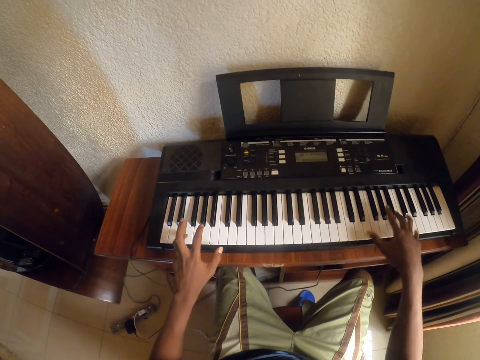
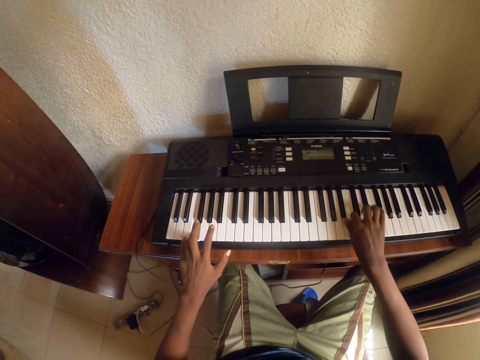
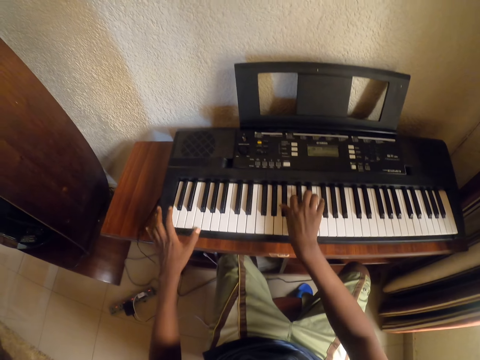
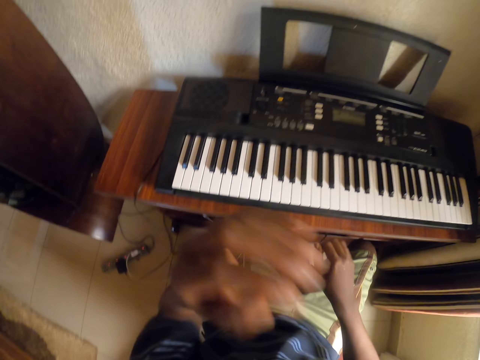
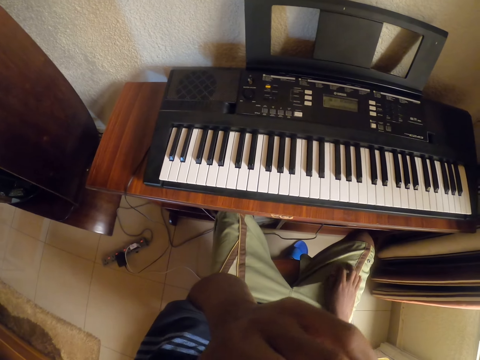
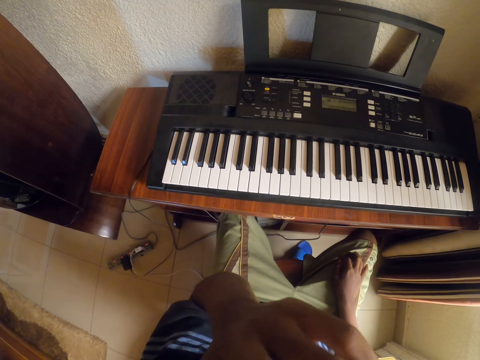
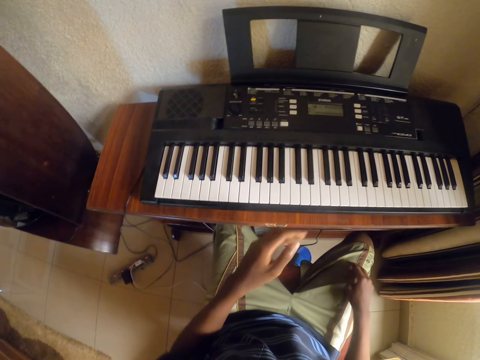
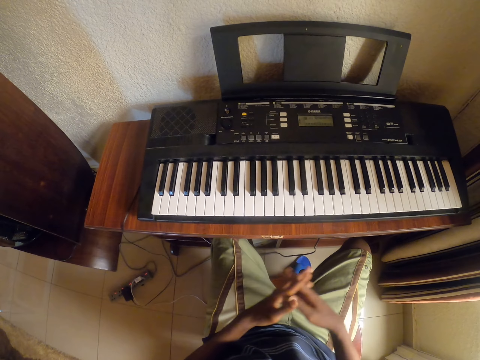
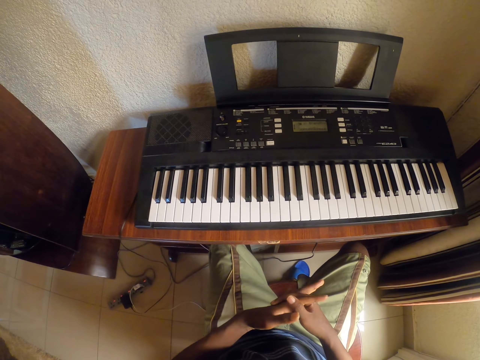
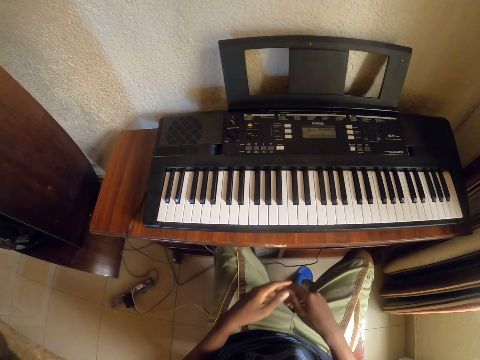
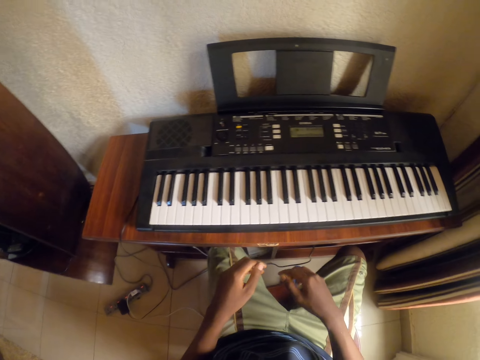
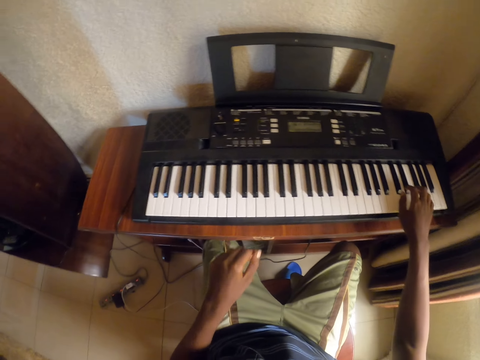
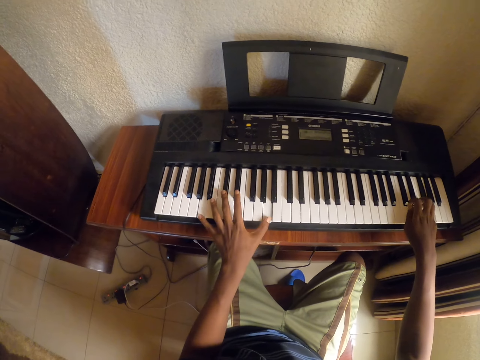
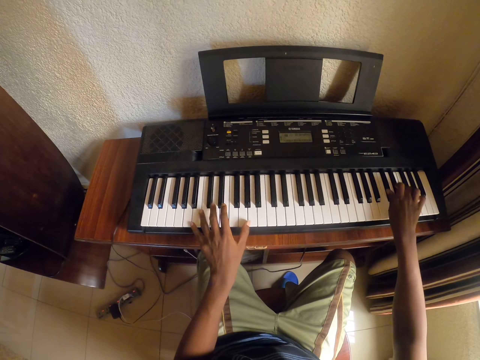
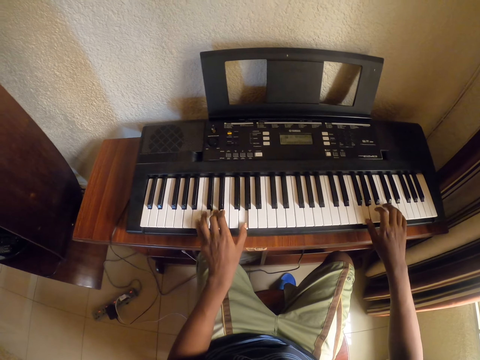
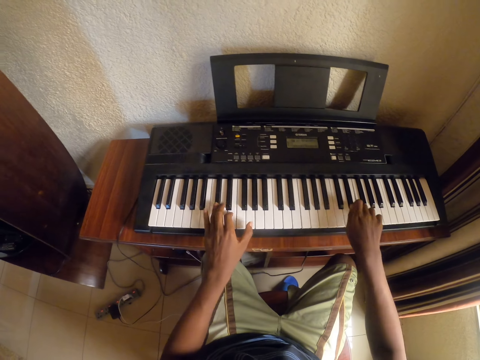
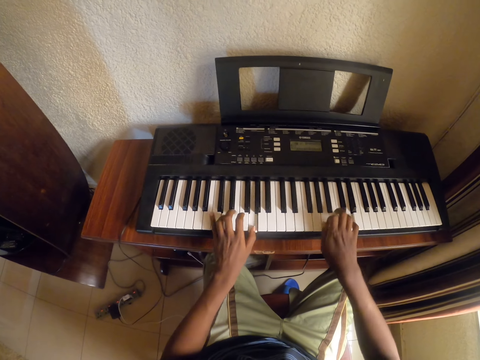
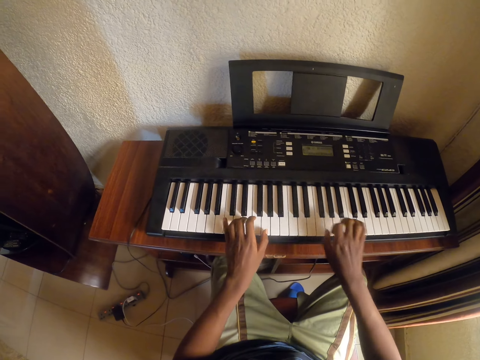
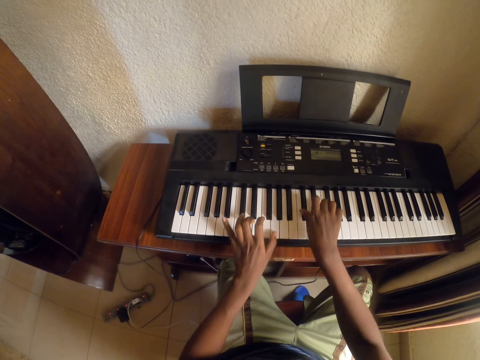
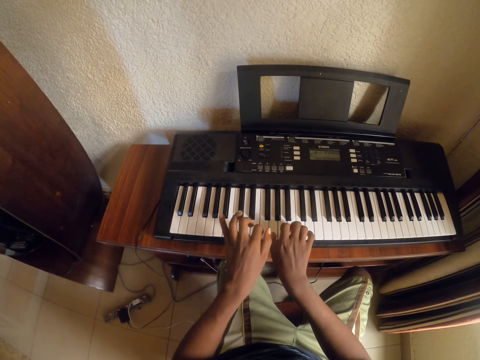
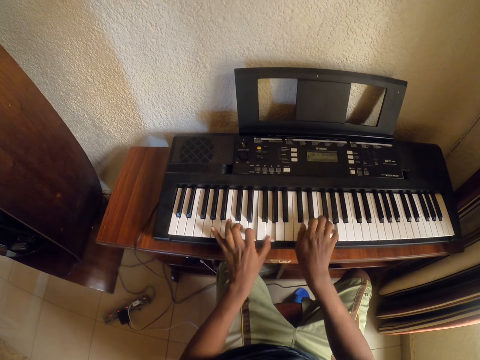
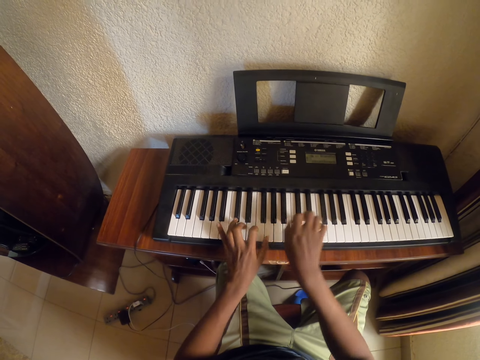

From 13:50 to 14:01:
The camera wearer touches their face. They clasp their hands together. They play the keyboard with both hands.

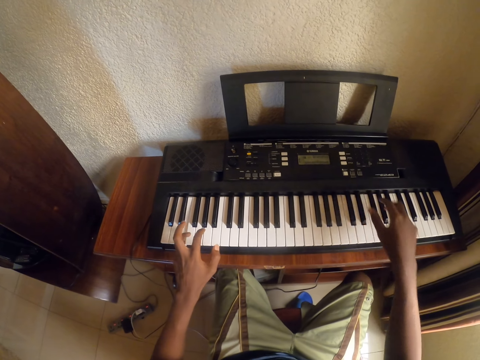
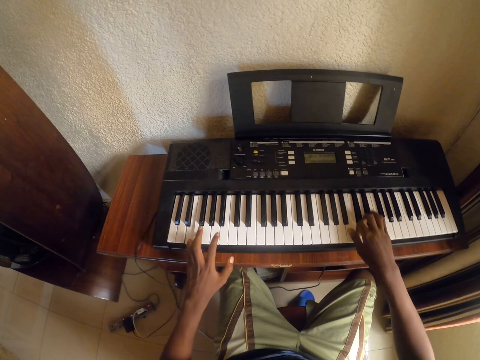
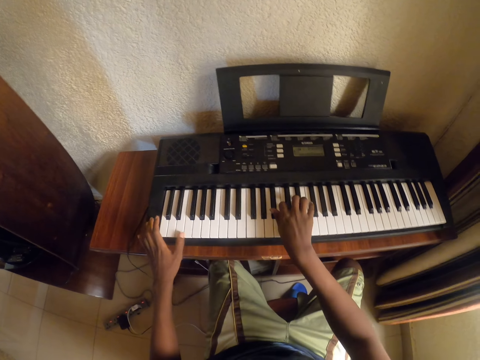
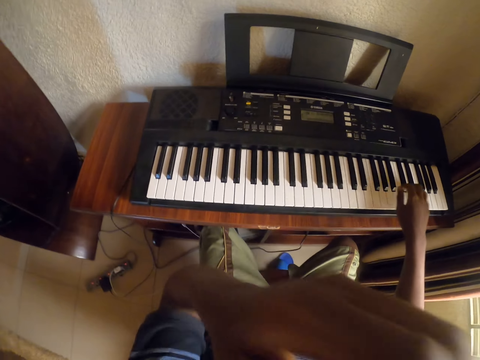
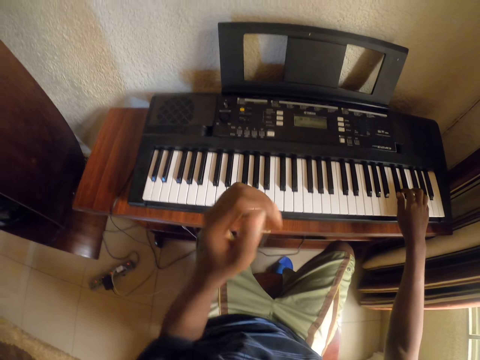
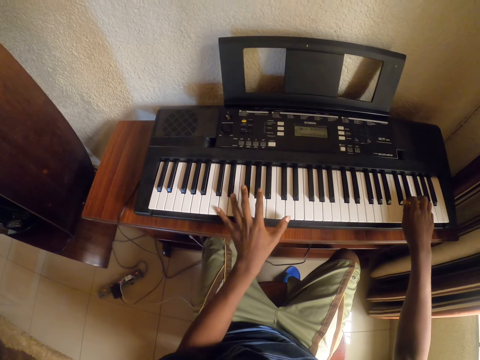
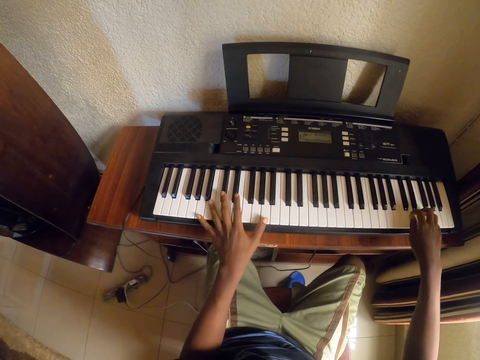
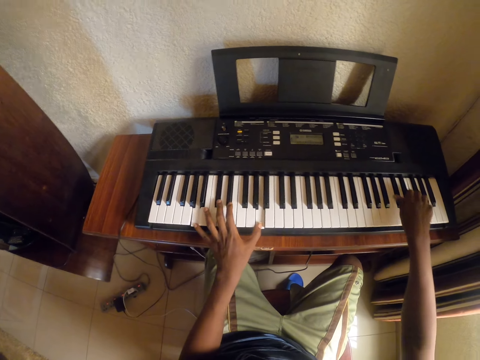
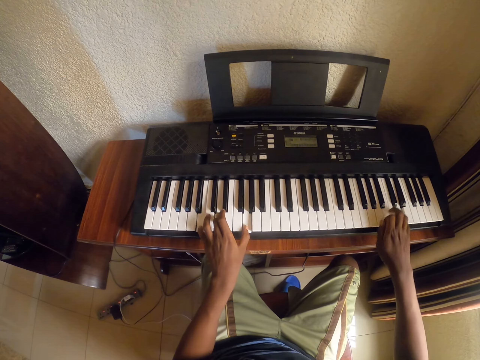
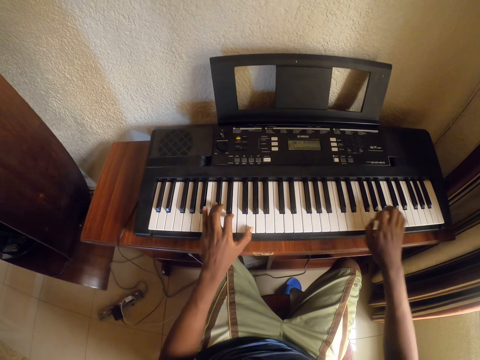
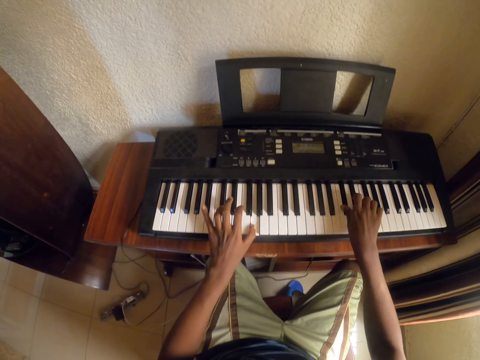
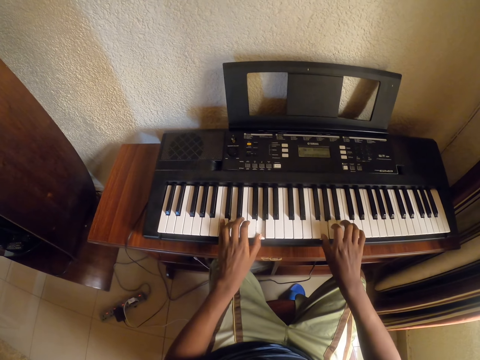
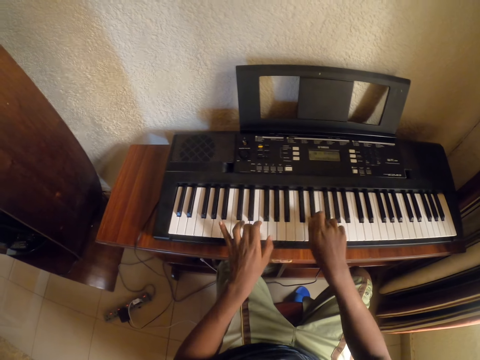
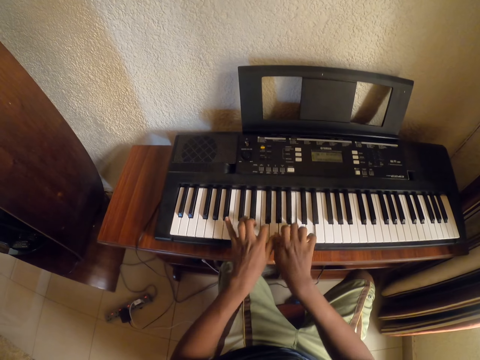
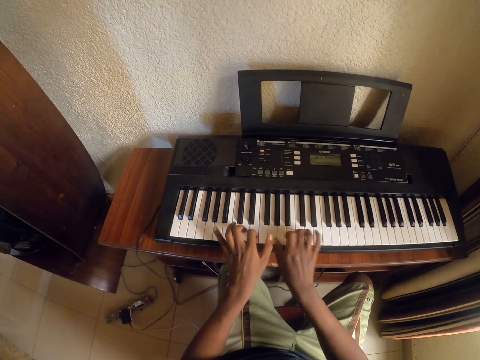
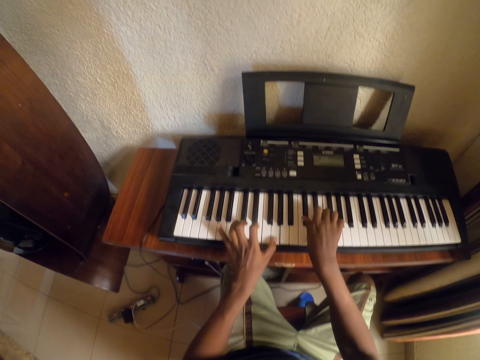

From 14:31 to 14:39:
The camera wearer touches their face. They play the keyboard with both hands.

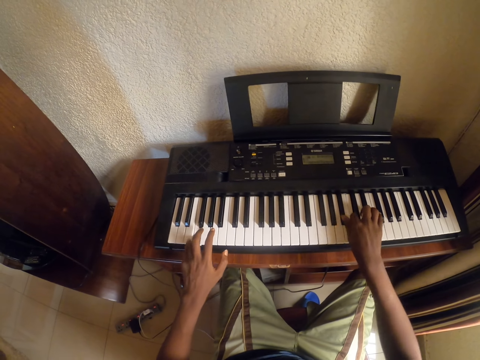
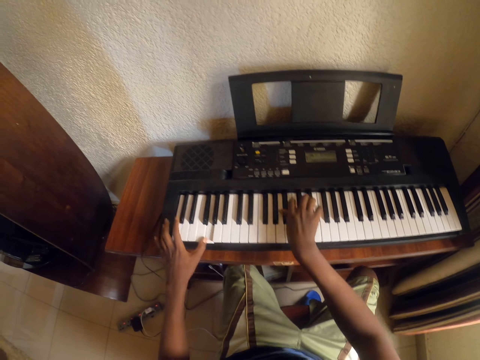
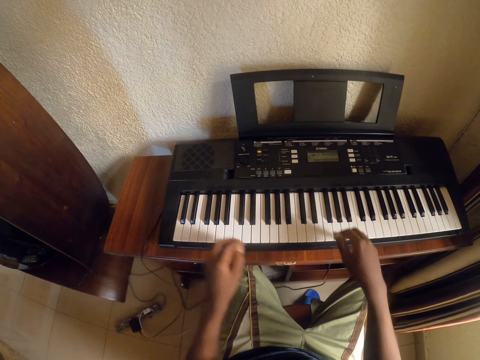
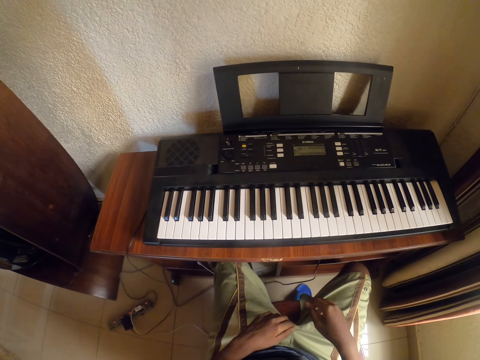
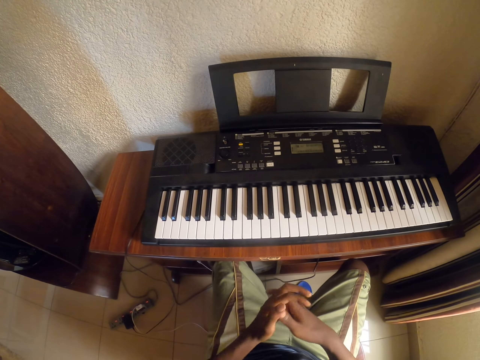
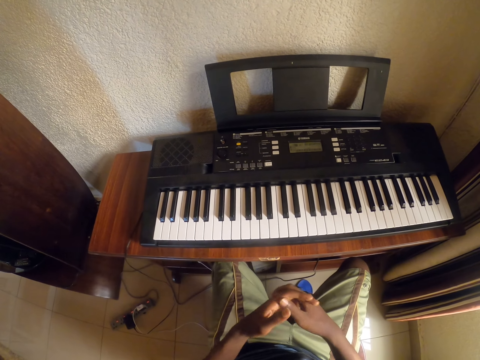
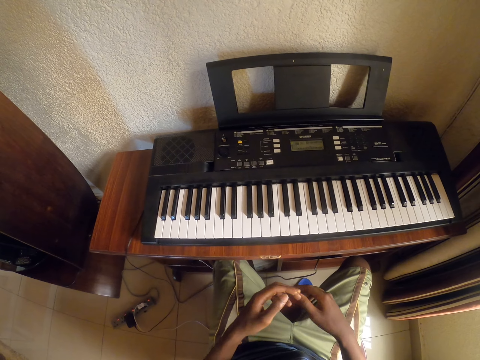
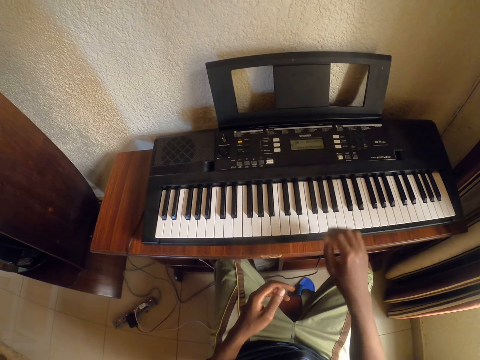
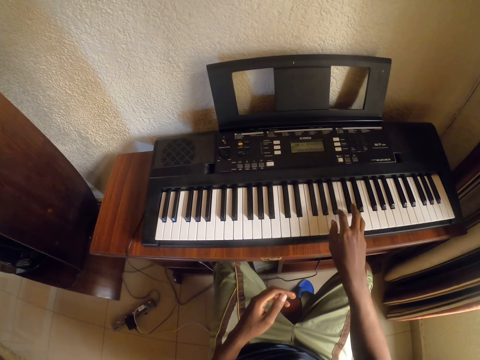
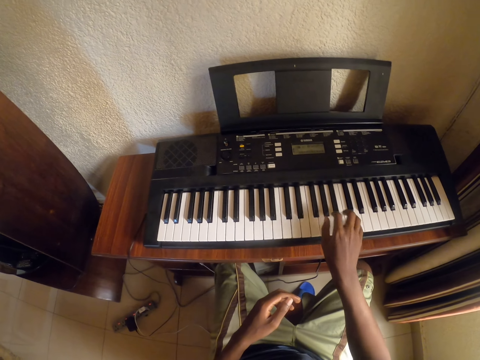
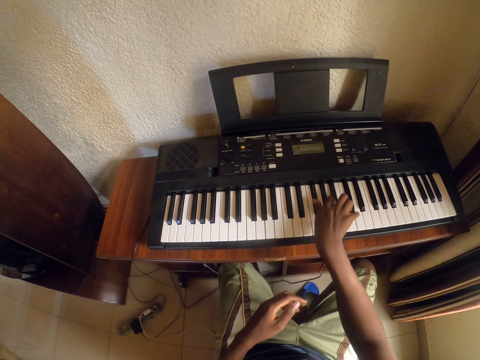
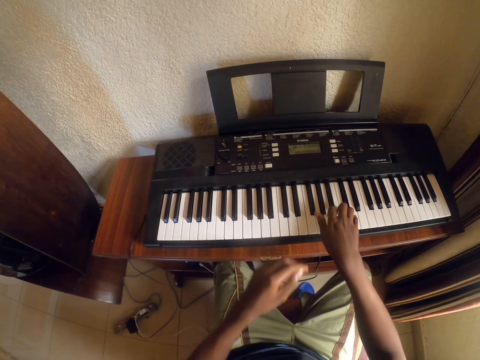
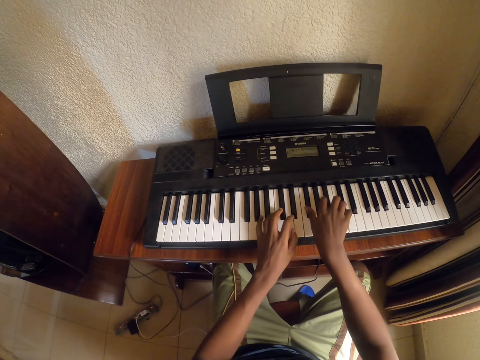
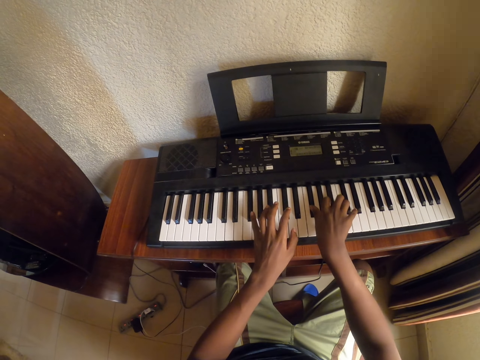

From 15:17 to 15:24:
The camera wearer clasps their hands together. They play the keyboard with the right hand. They play the keyboard with both hands.
